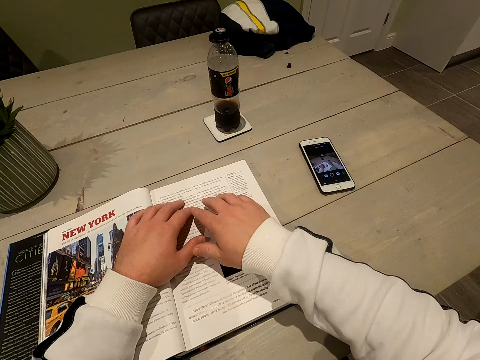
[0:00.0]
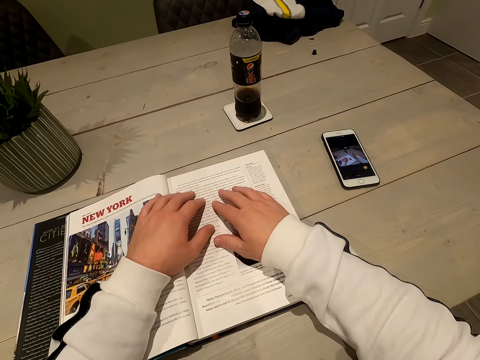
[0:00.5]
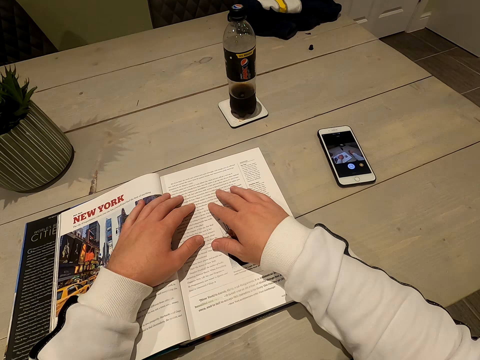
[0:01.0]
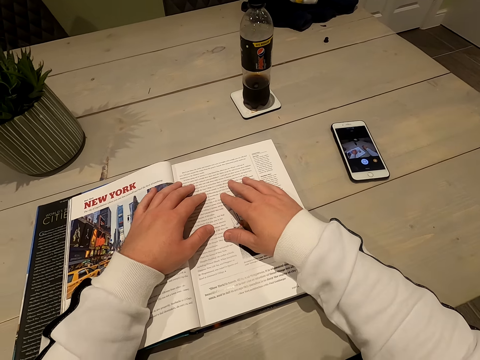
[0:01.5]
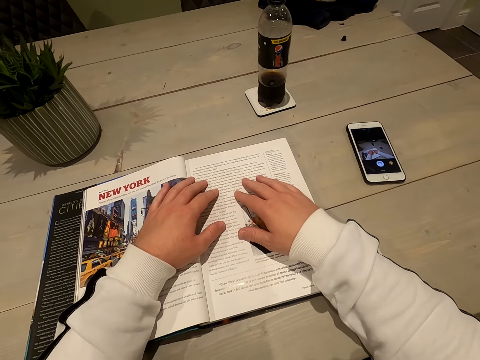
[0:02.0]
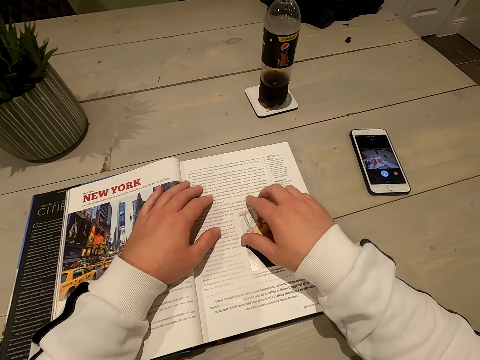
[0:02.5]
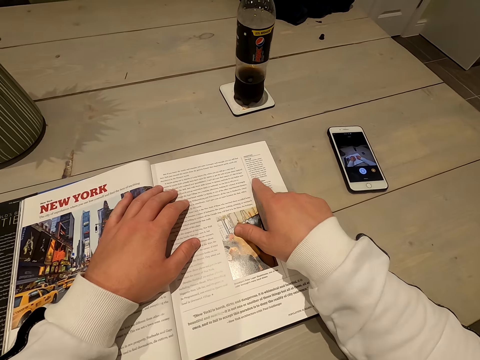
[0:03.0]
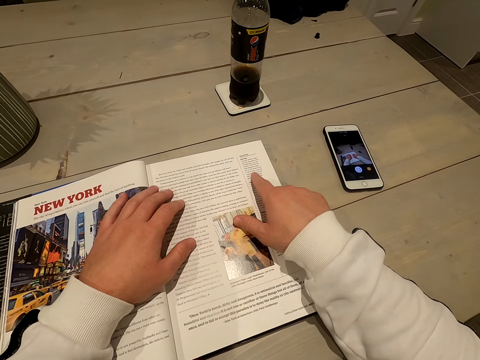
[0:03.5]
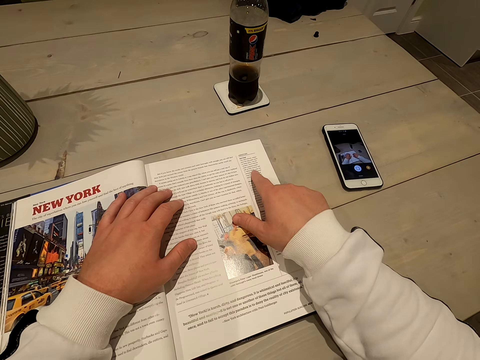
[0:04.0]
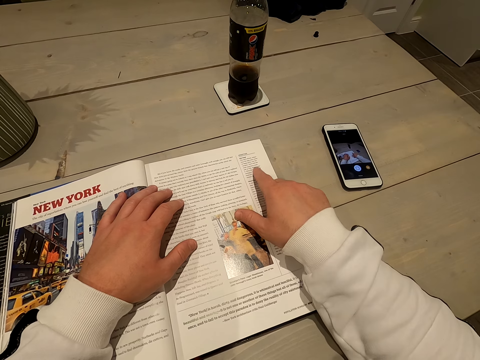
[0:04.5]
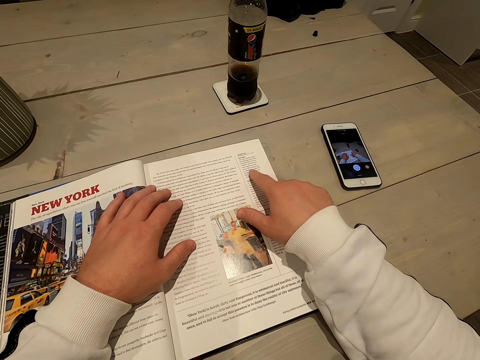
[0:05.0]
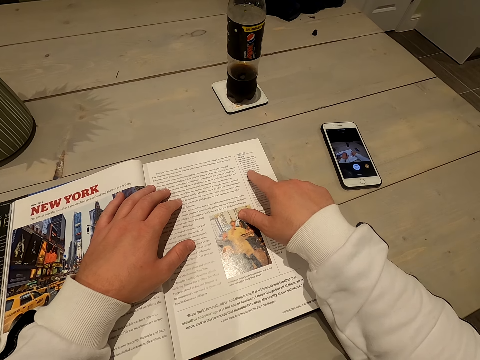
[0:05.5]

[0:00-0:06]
The camera wearer reads a book.

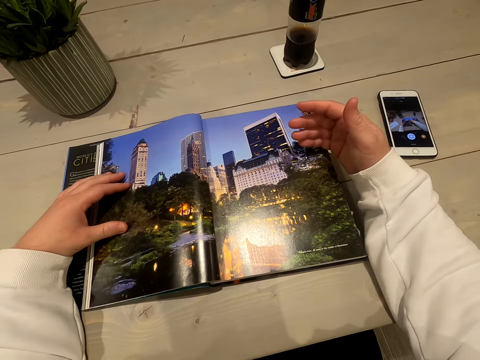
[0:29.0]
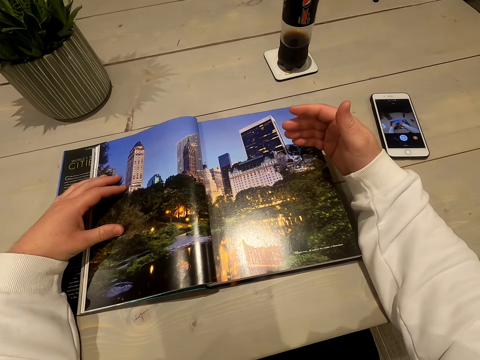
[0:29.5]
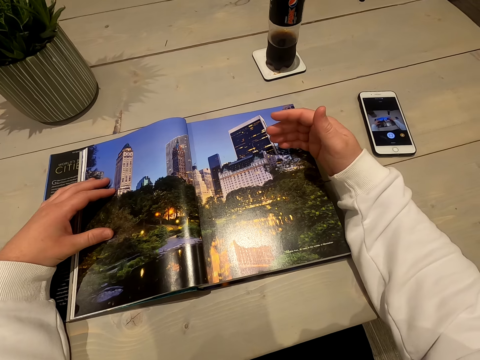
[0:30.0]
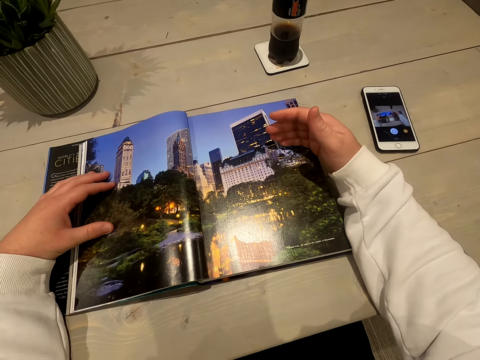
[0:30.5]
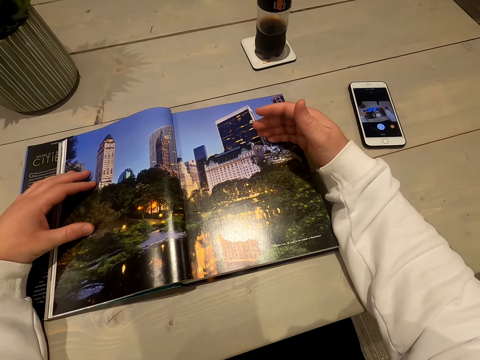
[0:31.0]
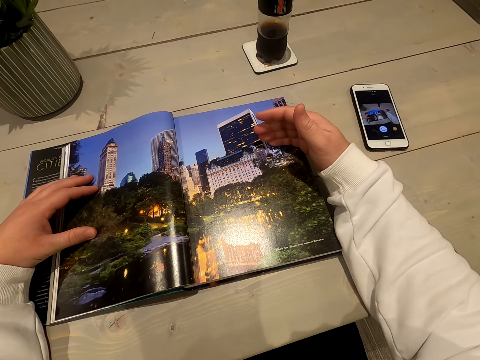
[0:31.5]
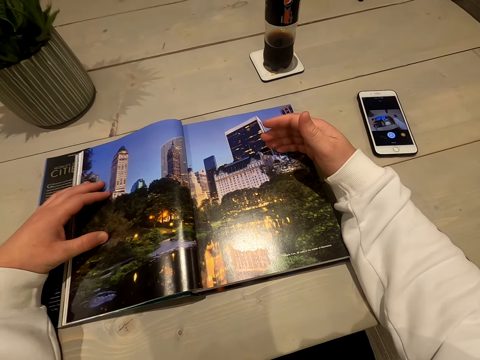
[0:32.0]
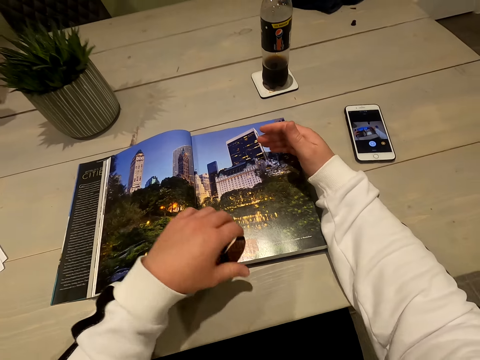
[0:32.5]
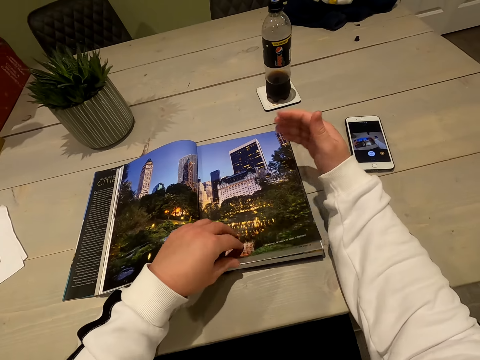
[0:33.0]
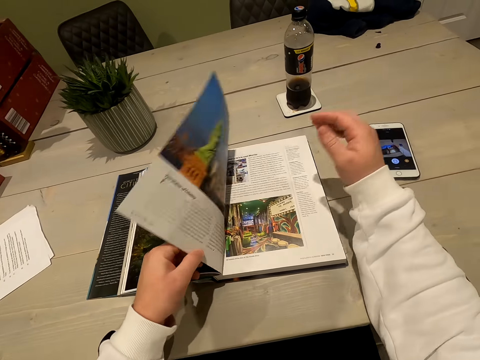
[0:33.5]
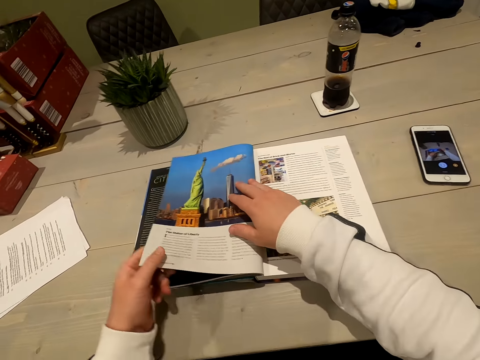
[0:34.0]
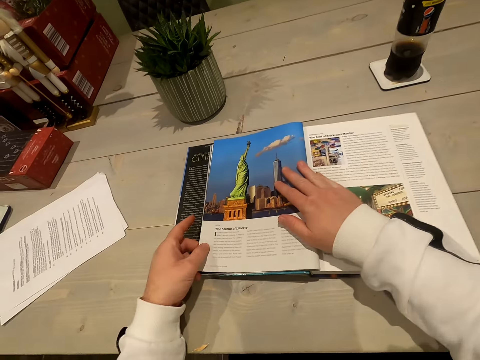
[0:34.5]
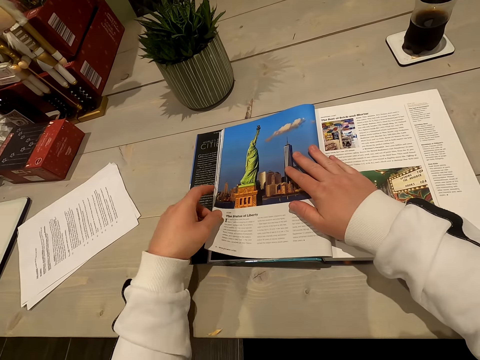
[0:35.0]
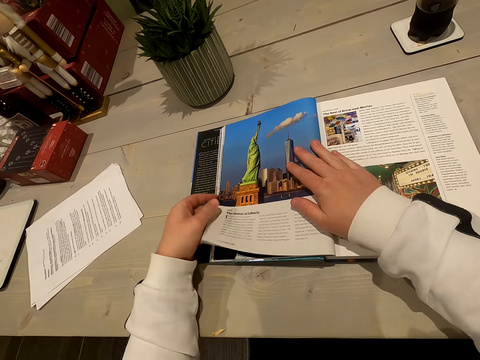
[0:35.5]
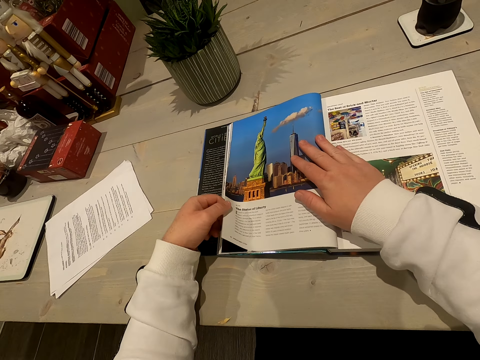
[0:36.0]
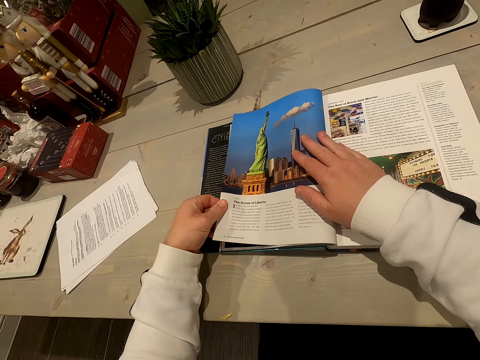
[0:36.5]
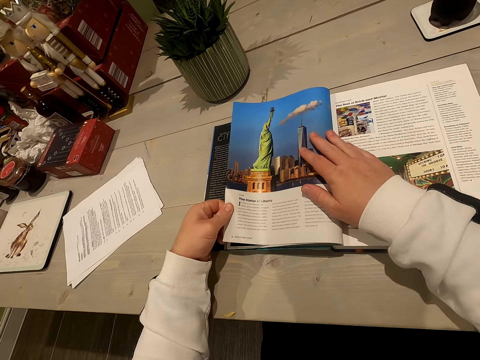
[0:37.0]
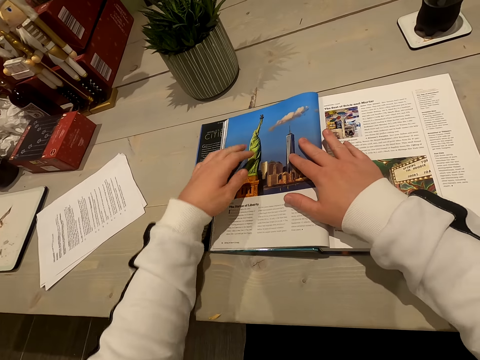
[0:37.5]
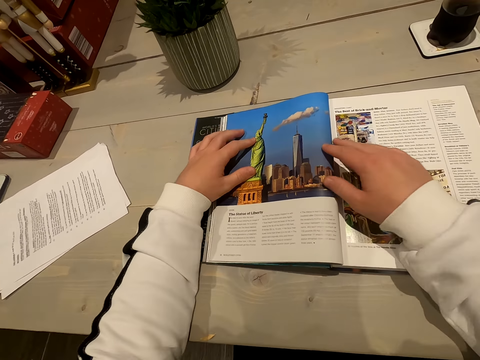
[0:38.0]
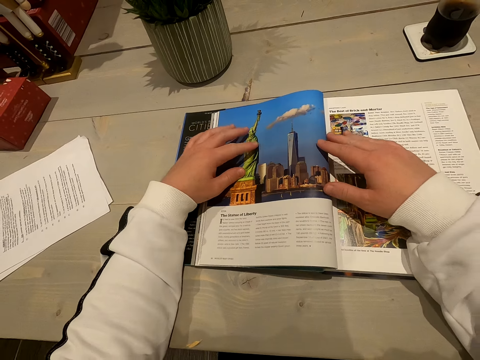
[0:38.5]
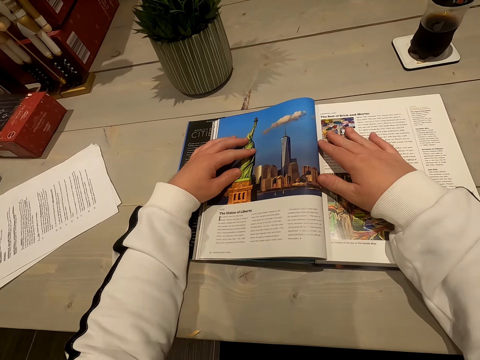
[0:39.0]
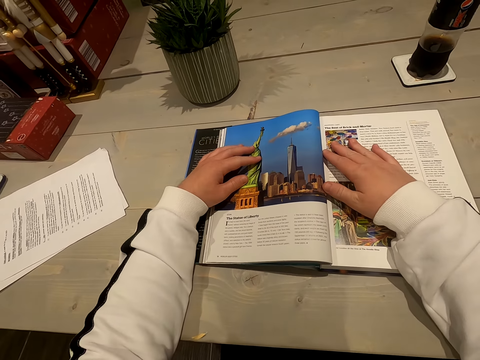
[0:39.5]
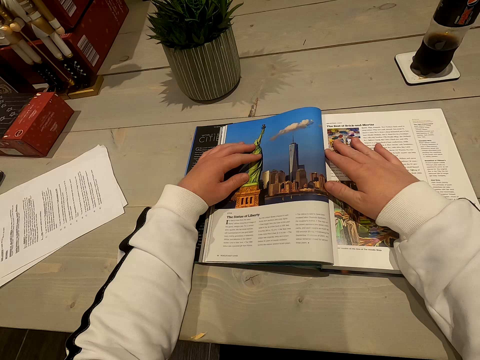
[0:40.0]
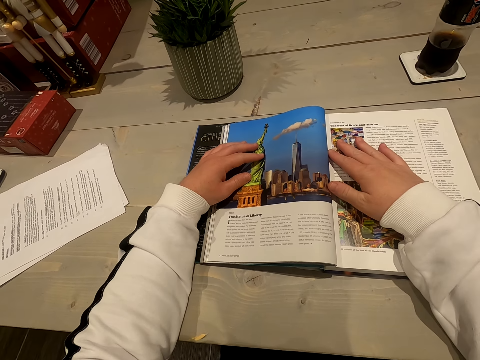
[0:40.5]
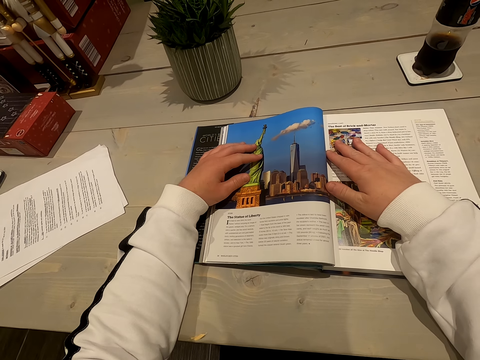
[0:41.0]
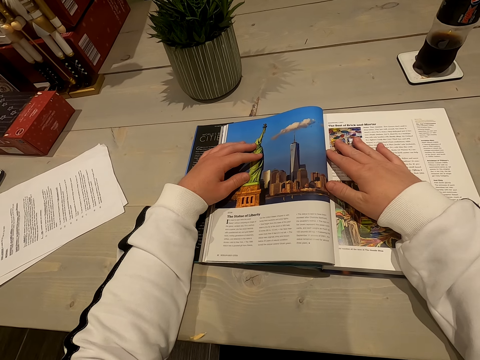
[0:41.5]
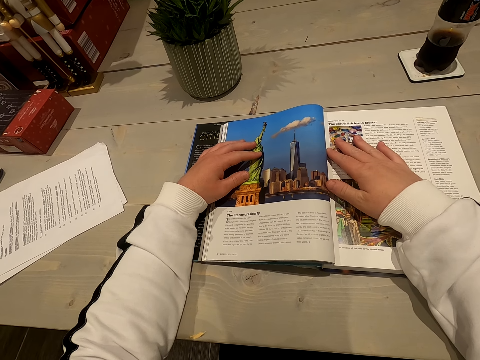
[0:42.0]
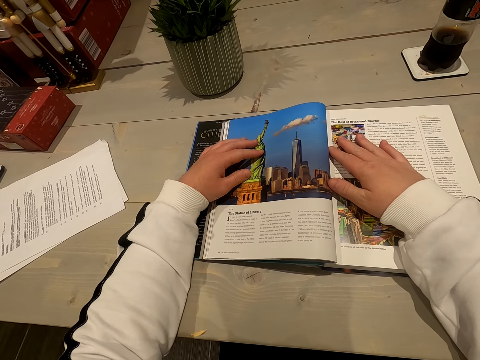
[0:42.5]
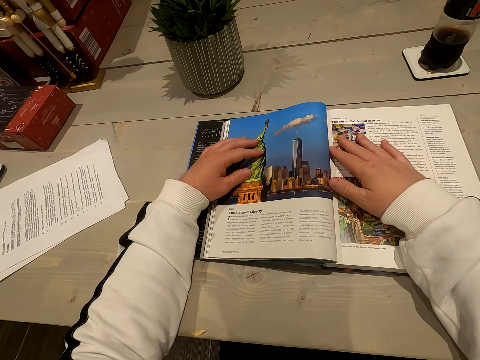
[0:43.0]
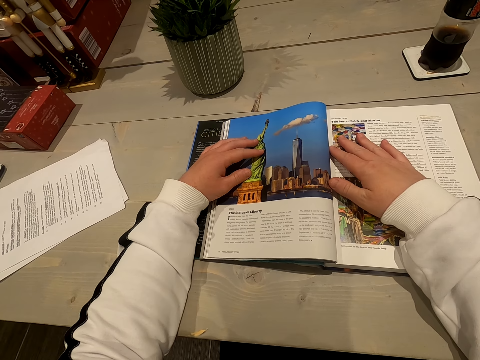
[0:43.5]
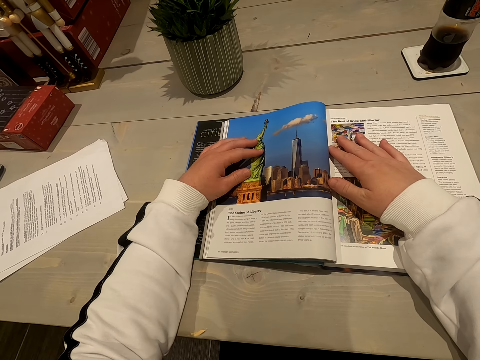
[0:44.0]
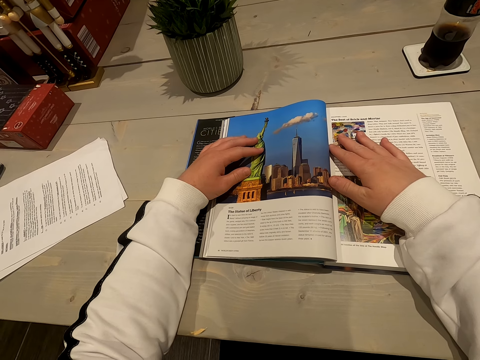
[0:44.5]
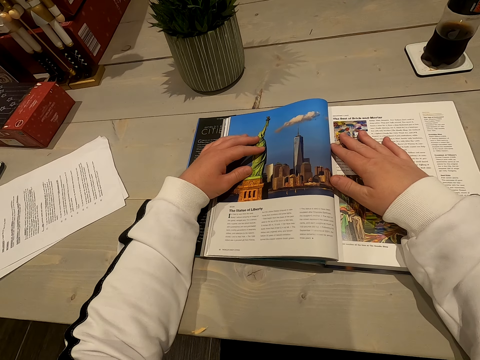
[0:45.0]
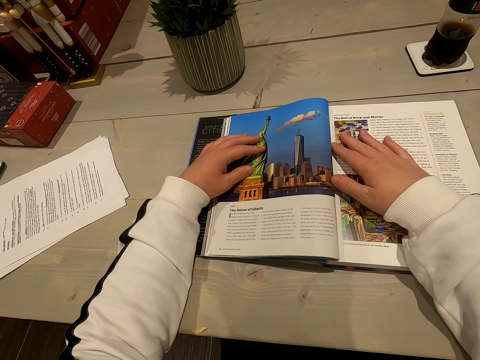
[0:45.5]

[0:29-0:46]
The camera wearer looks at a picture on the magazine. They flip a page. They read the magazine. They read the book.

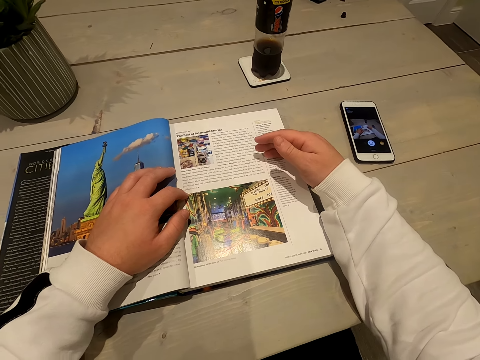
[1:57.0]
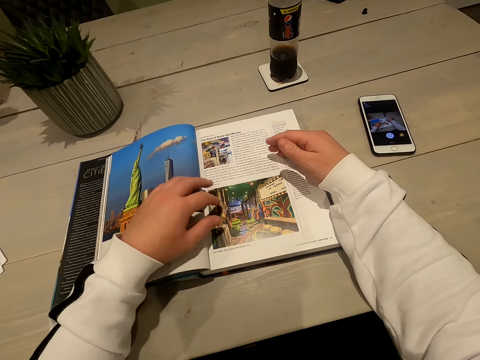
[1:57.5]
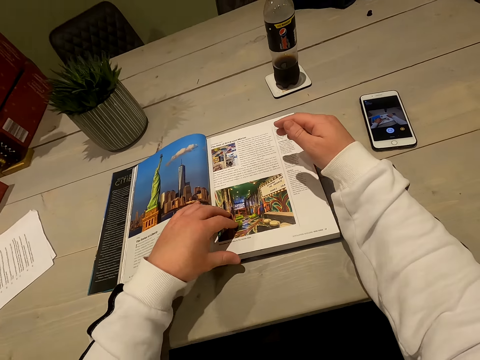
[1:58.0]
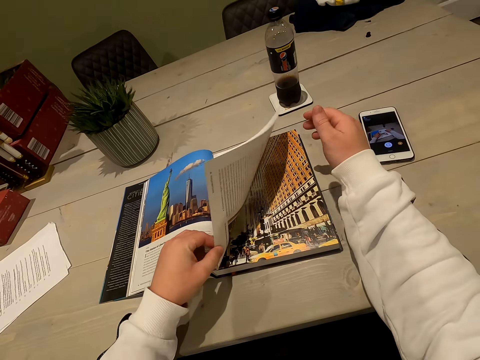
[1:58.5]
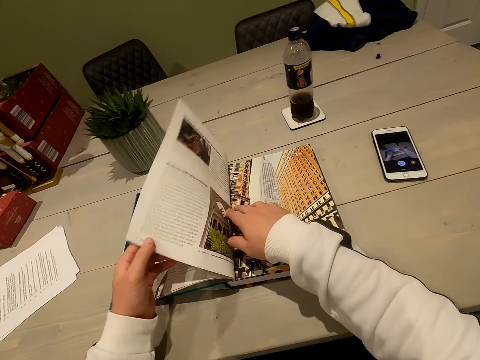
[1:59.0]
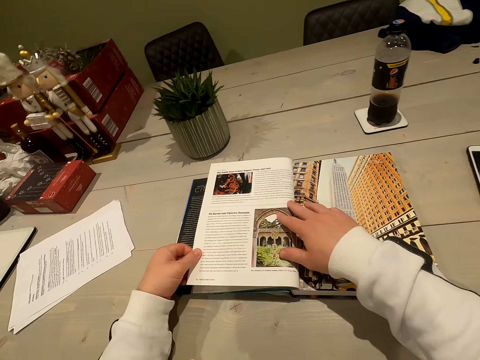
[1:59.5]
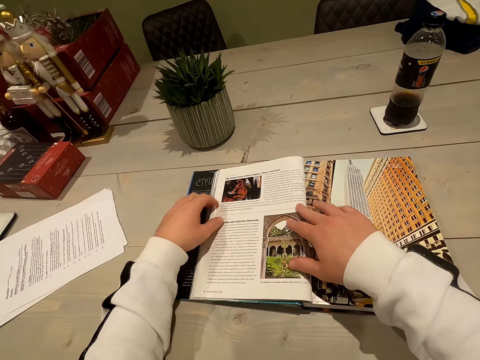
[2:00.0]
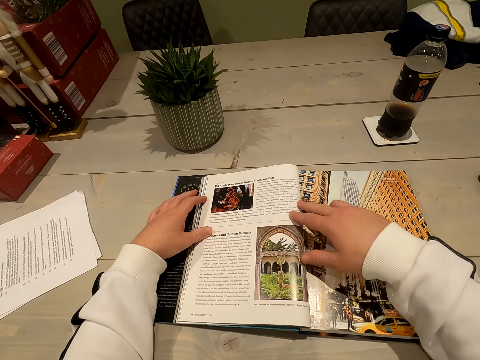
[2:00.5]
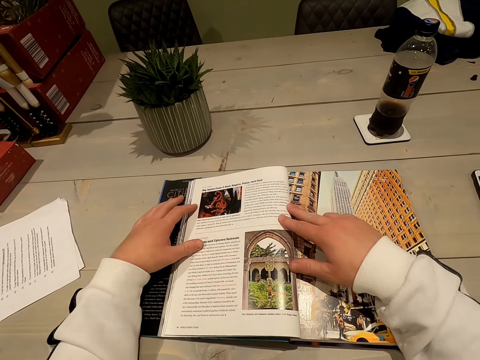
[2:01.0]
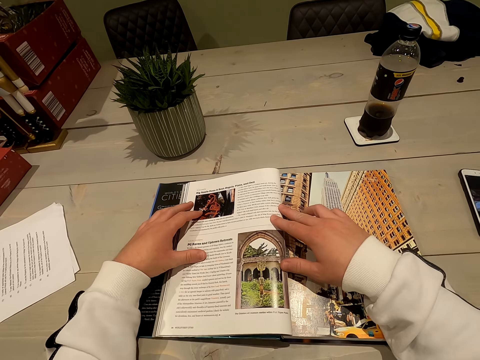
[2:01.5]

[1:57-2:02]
The camera wearer flips another page. They read the book.
